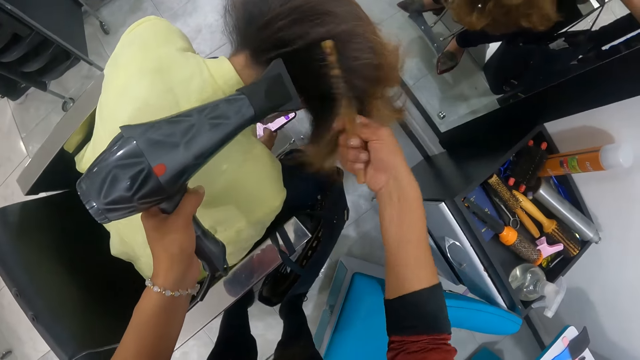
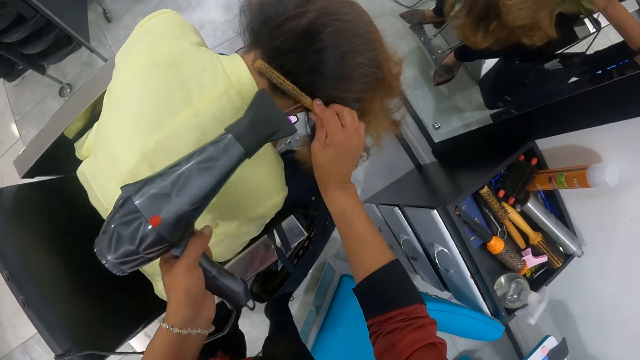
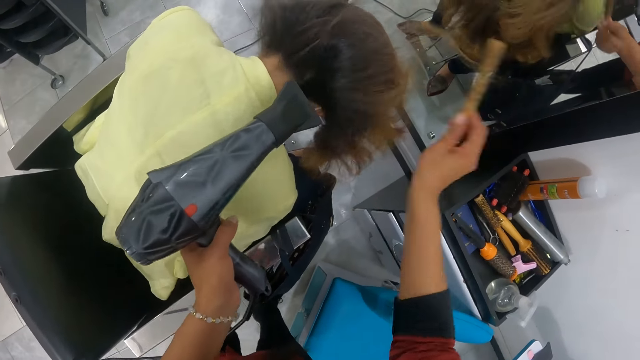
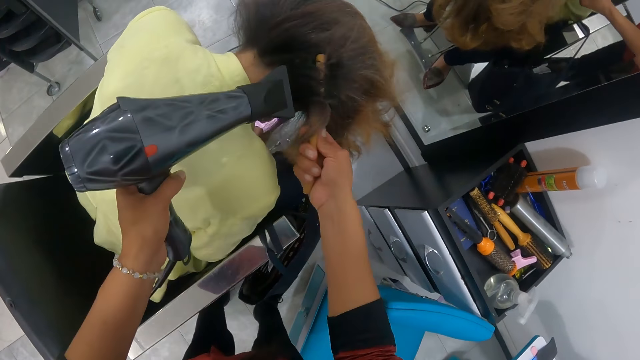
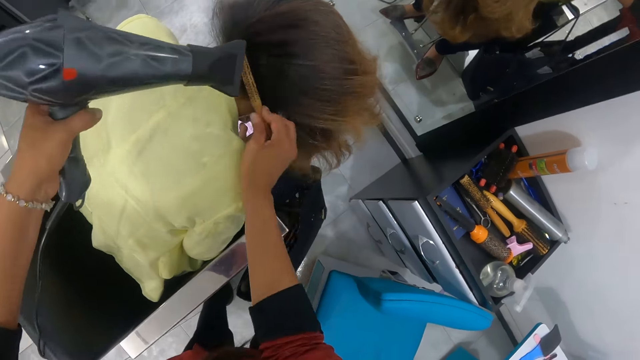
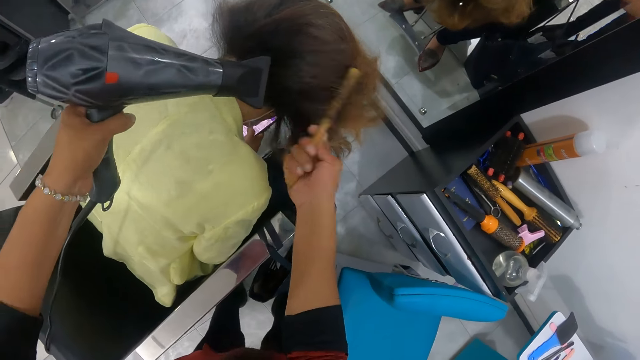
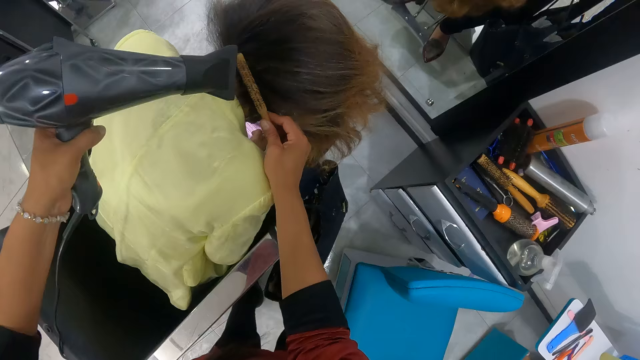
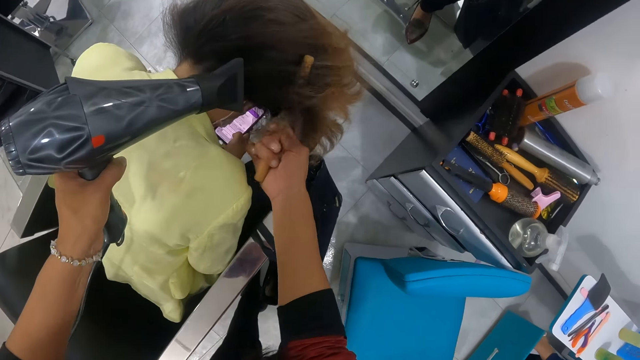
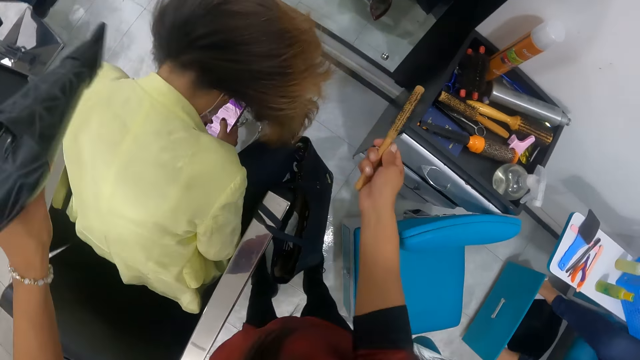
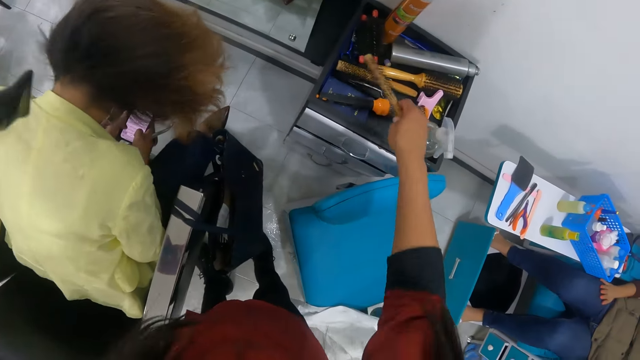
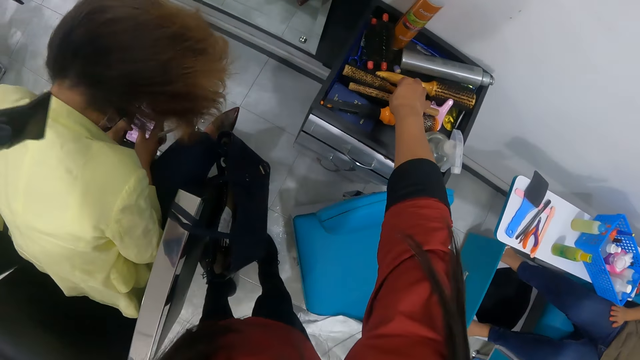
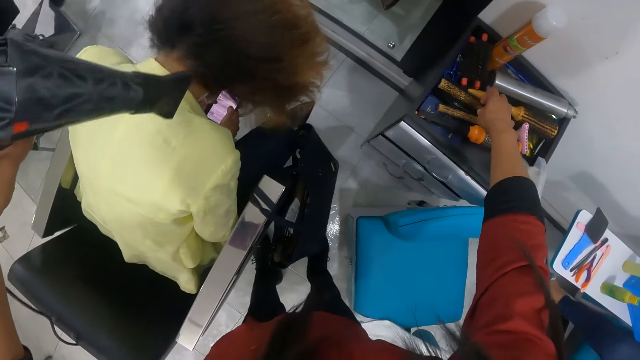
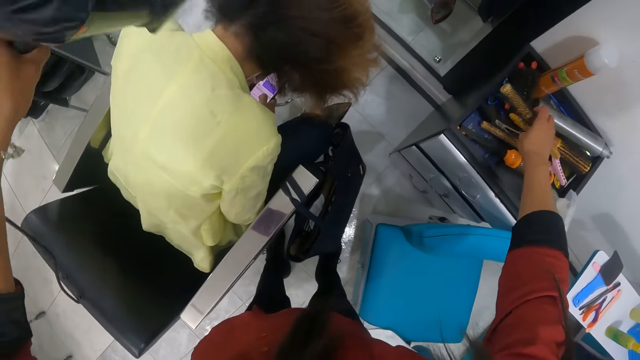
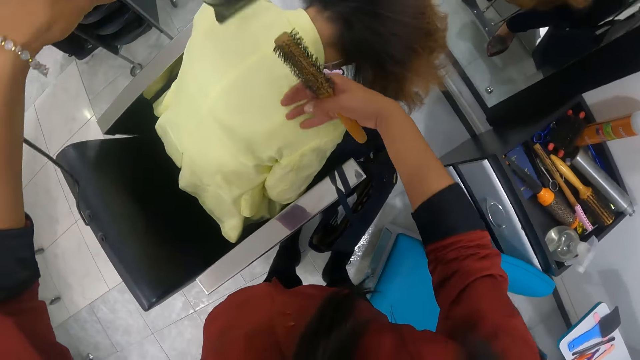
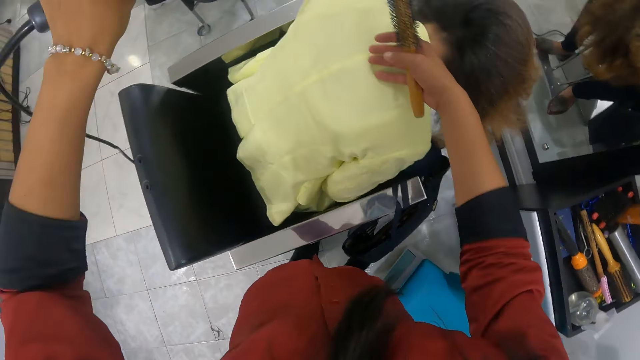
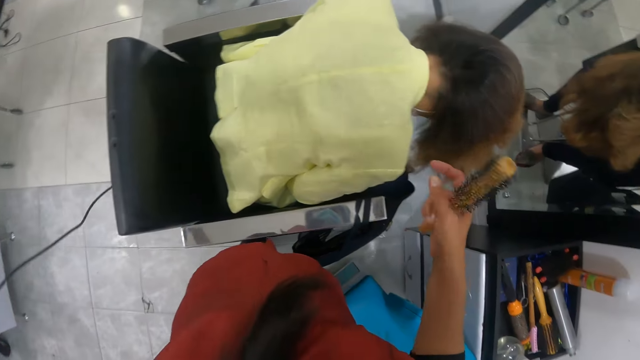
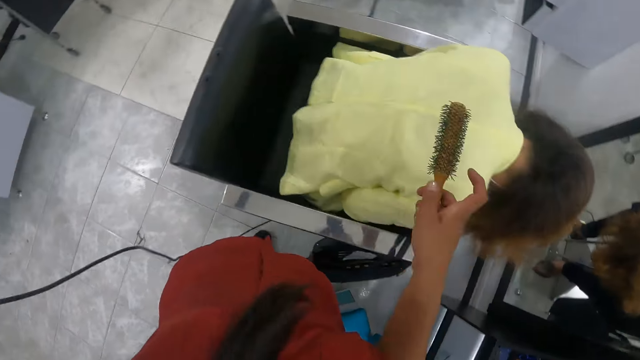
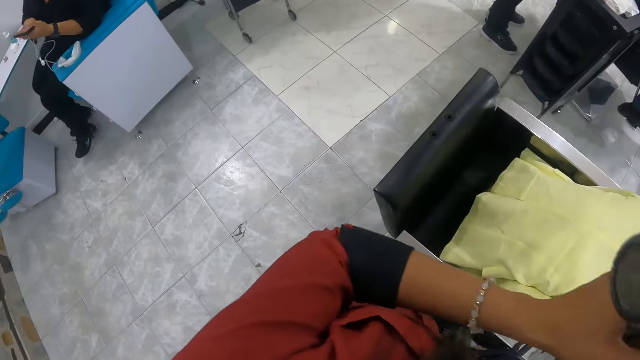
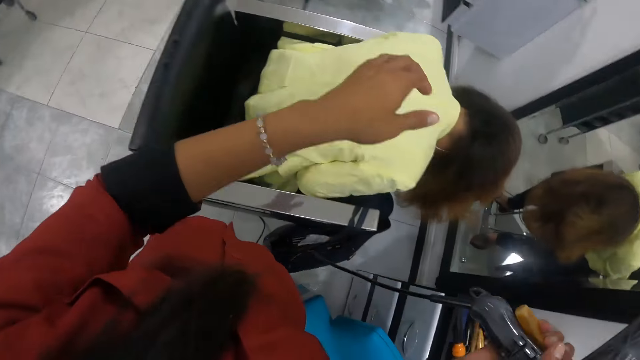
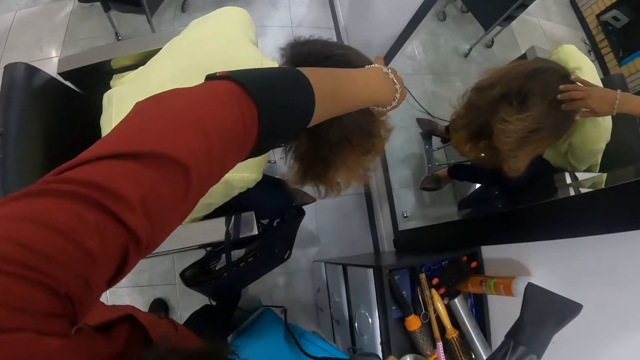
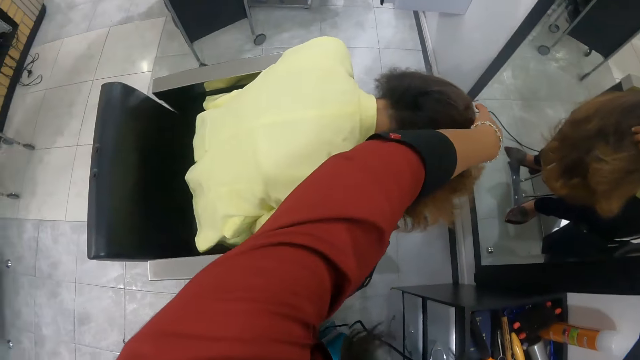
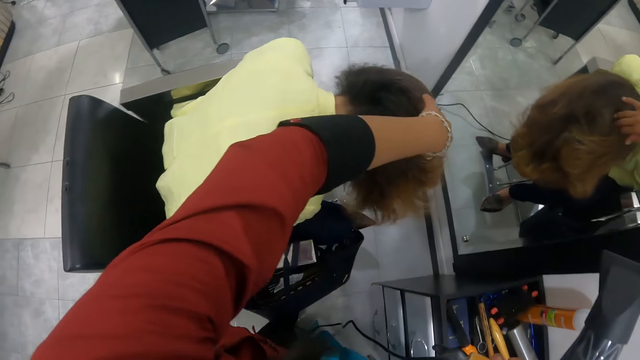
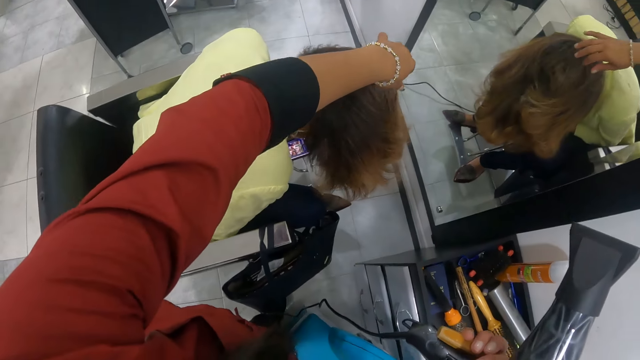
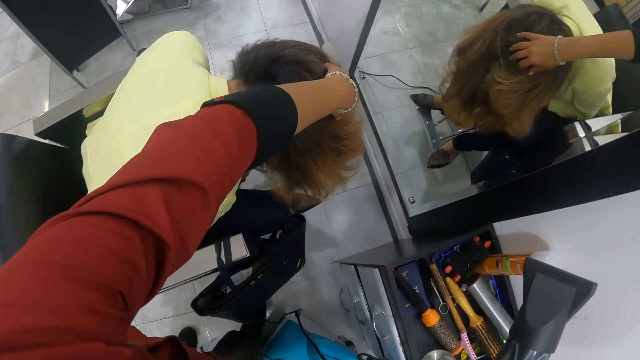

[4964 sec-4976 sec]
A woman scrolls on the phone. The camera wearer removes the comb from the woman's hair. She drops the brush from her right hand to the table. She picks up a different brush from the table with her right hand. She airs the woman's hair with the blow dryer. She touches the woman around the neck. She removes the blow dryer from the woman's hair. She looks around. She holds the hair dryer with her right hand. She touches the hair of the woman with her left hand.

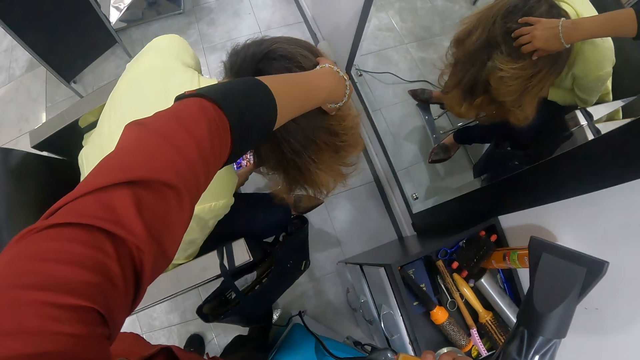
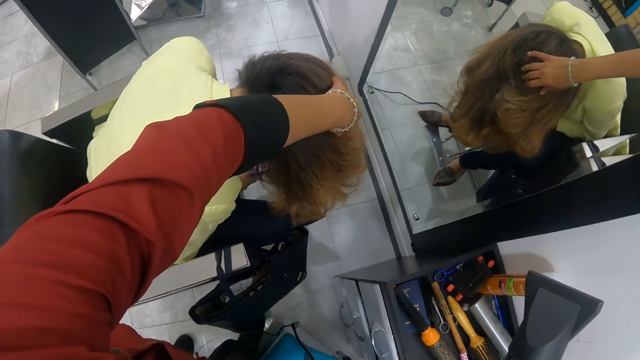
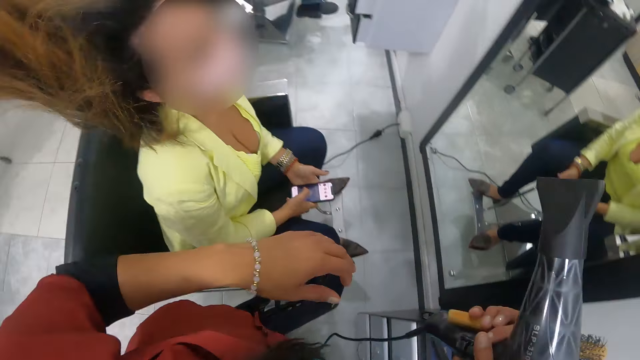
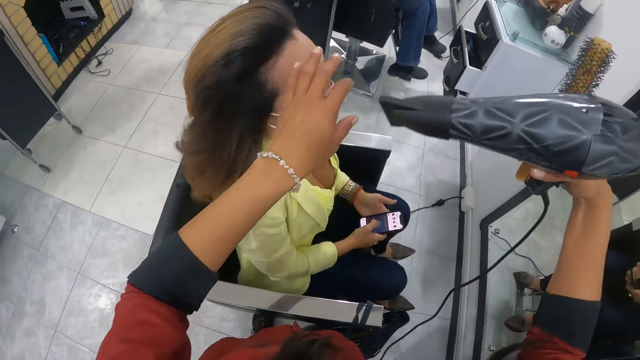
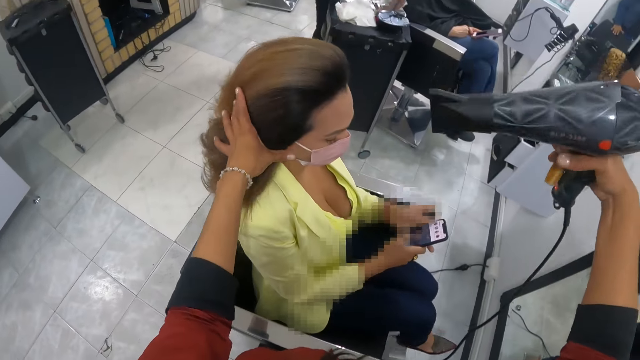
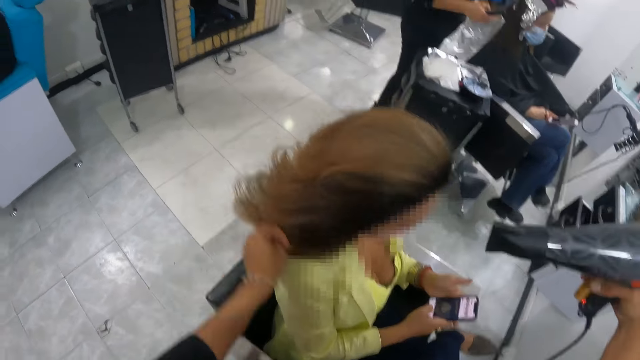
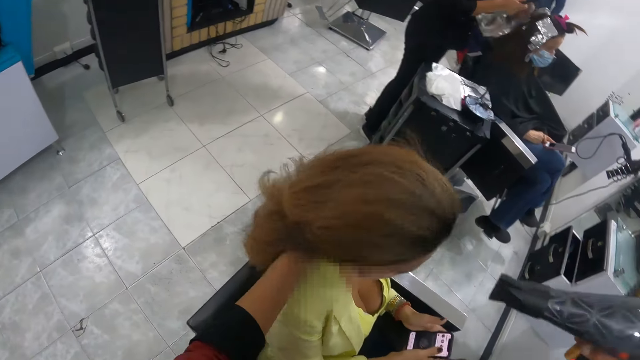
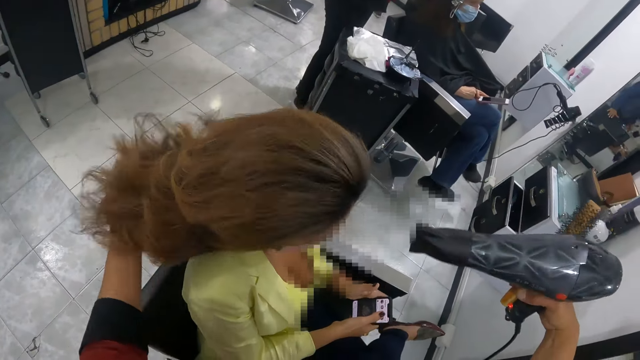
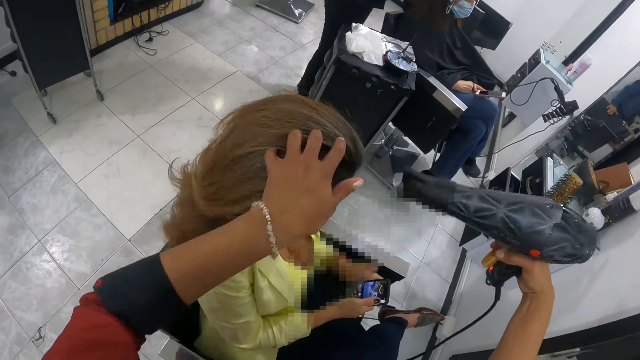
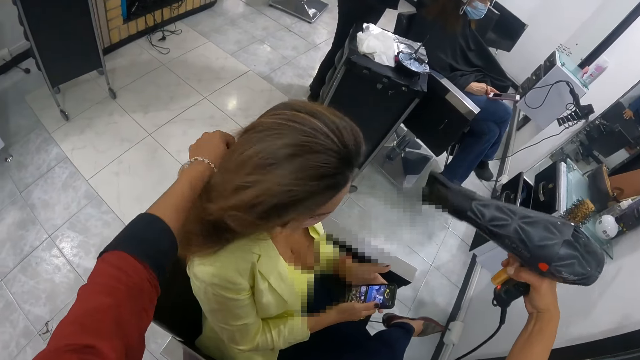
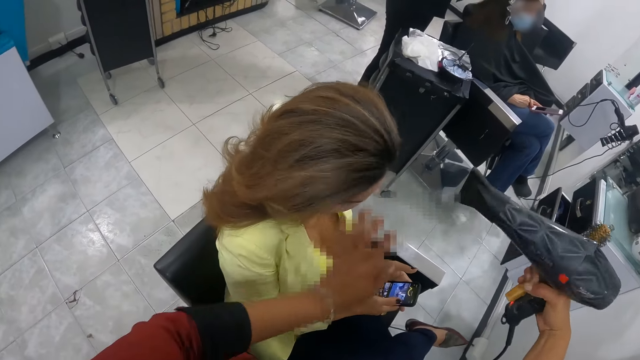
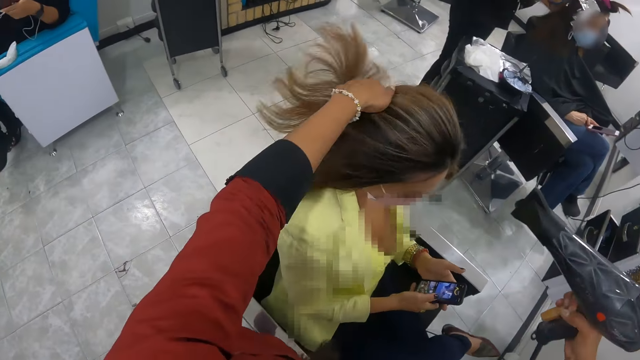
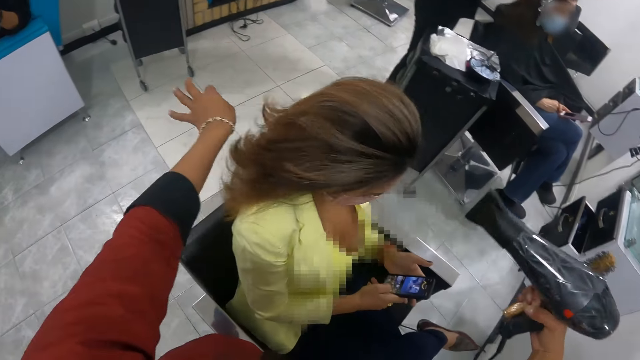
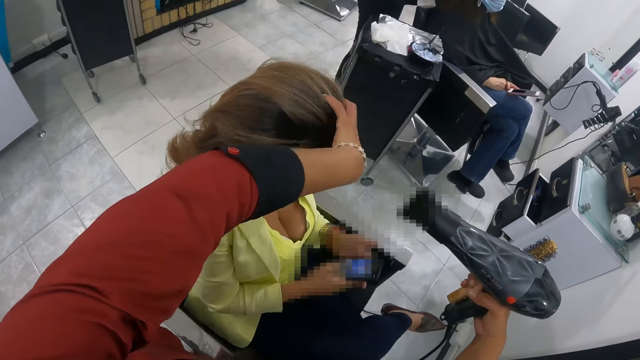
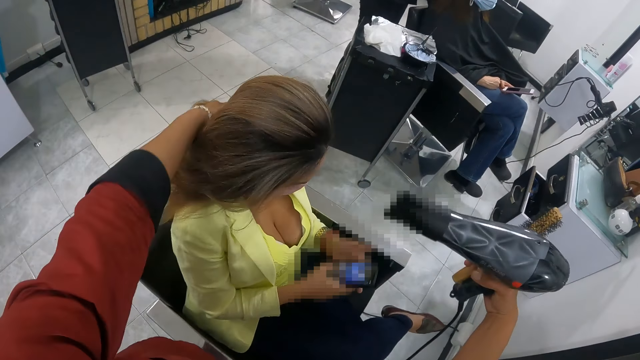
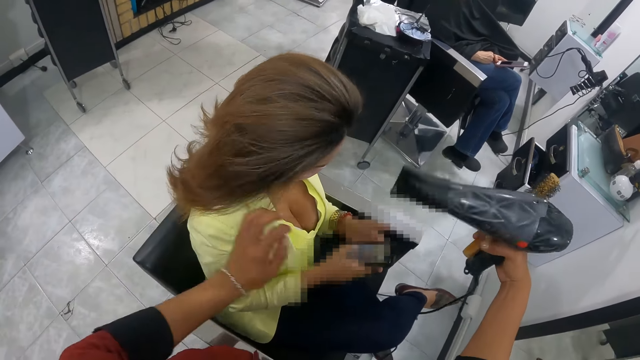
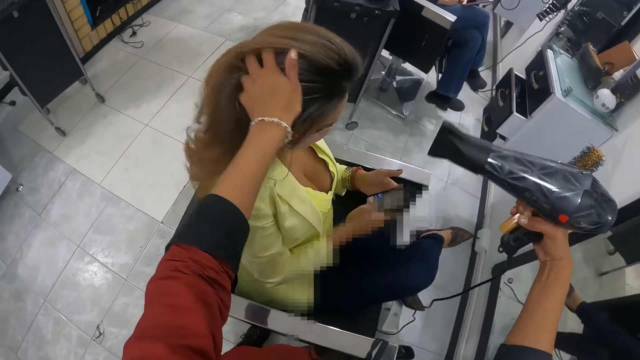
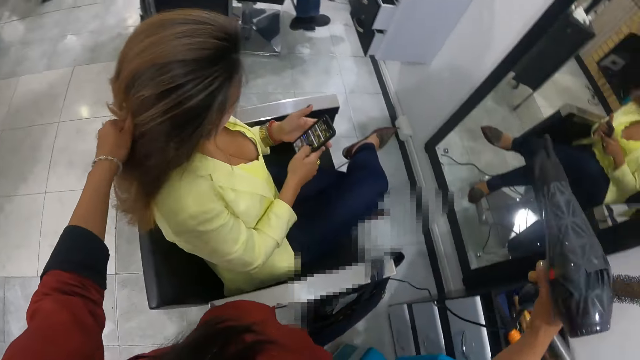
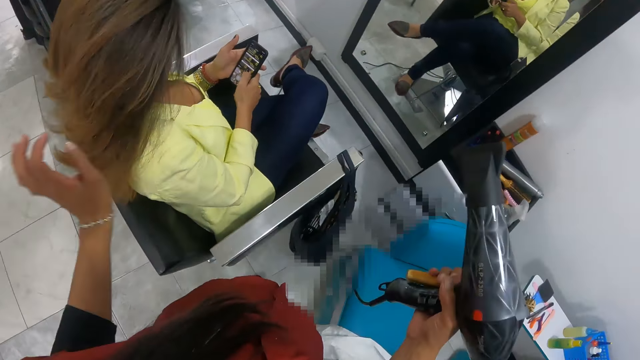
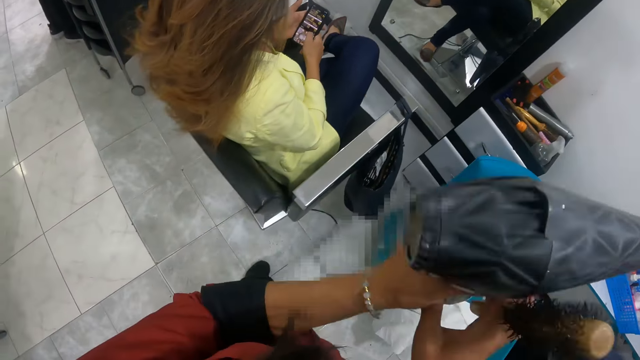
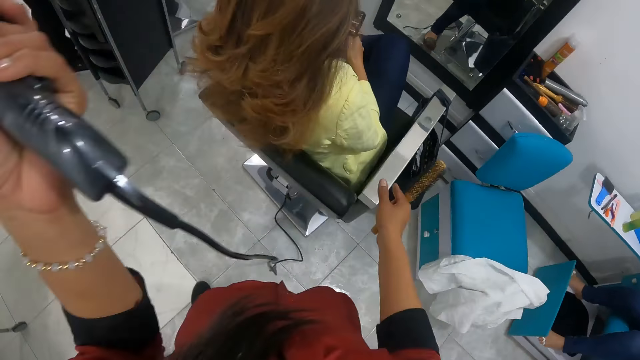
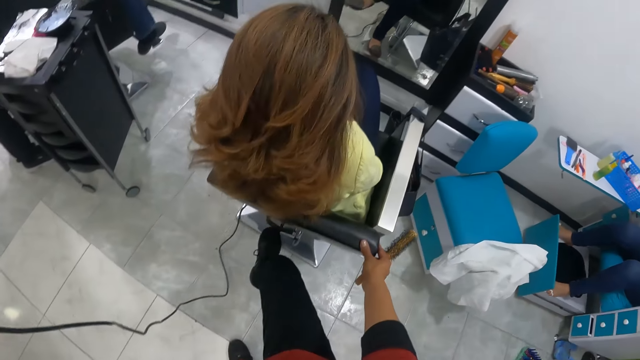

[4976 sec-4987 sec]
A woman raises her head. The camera wearer dries the hair of the woman with the hair dryer in her right hand. The woman operates a phone. A person makes another person's hair. The other person operates a phone. The camera wearer turns around. She holds the hair dryer with her left hand. She touches a chair with her right hand.
